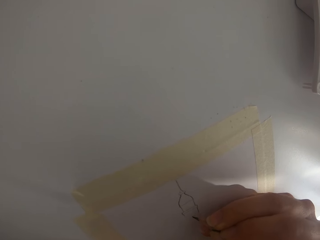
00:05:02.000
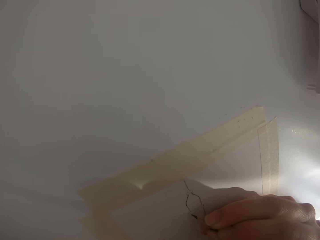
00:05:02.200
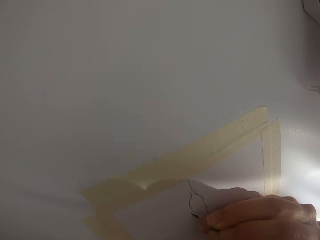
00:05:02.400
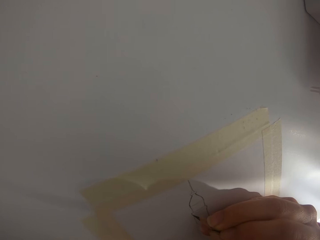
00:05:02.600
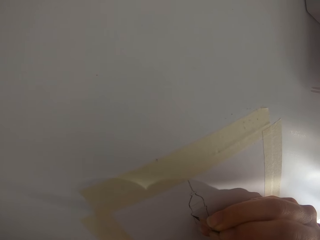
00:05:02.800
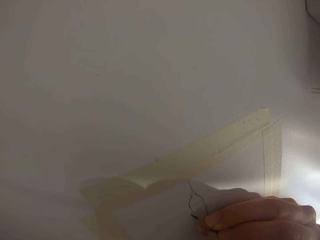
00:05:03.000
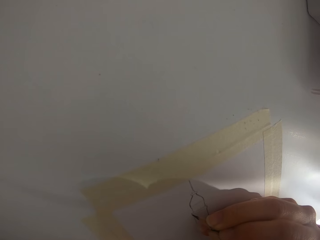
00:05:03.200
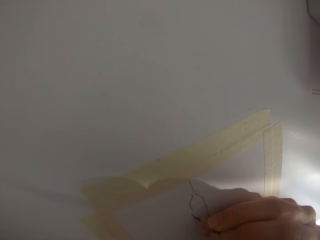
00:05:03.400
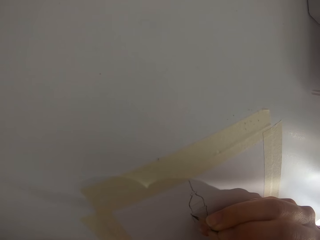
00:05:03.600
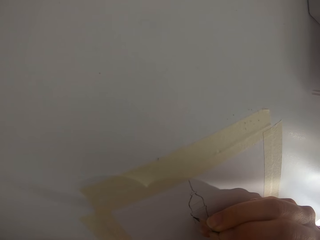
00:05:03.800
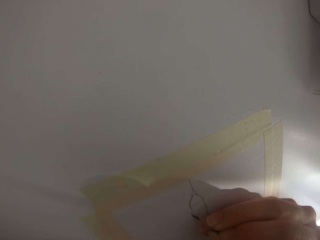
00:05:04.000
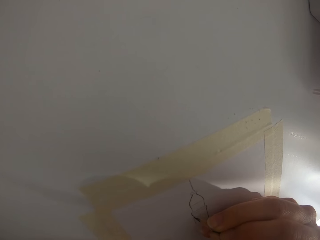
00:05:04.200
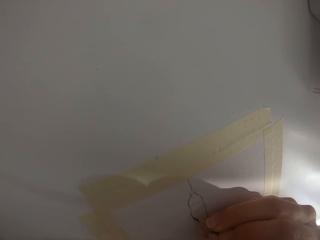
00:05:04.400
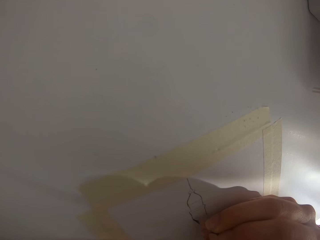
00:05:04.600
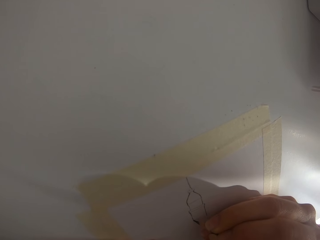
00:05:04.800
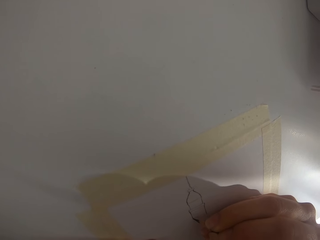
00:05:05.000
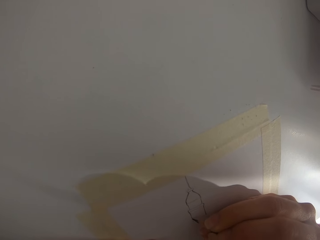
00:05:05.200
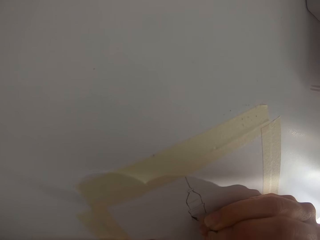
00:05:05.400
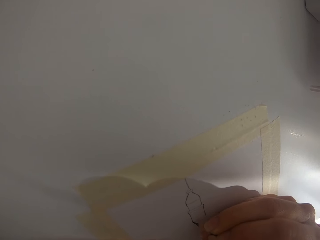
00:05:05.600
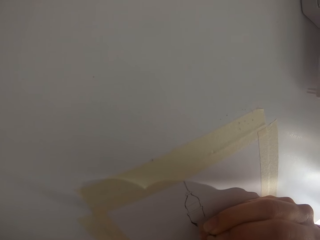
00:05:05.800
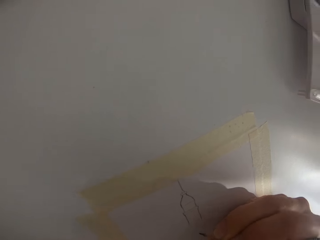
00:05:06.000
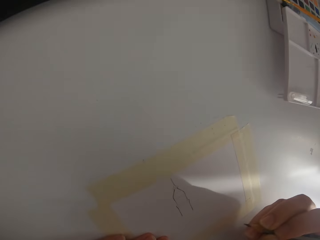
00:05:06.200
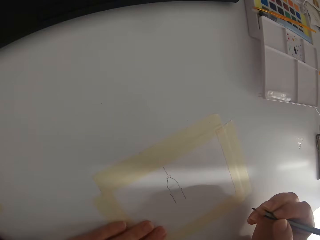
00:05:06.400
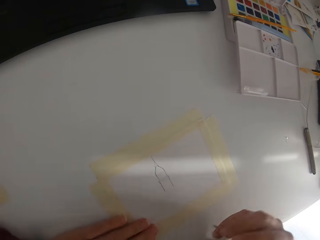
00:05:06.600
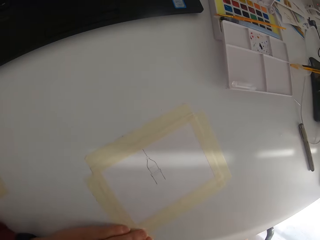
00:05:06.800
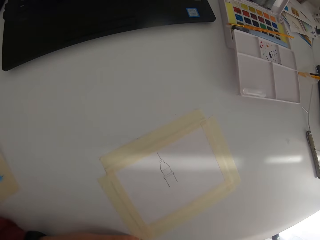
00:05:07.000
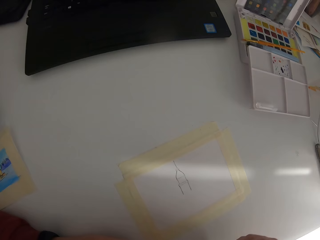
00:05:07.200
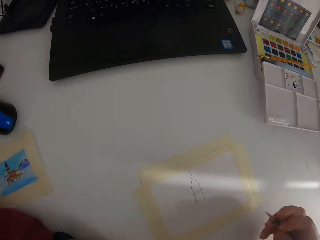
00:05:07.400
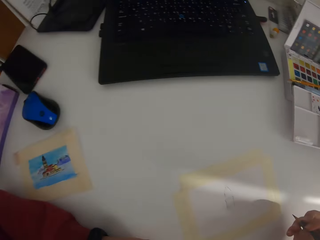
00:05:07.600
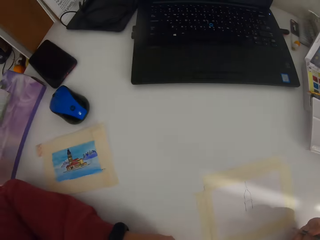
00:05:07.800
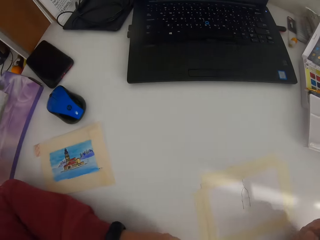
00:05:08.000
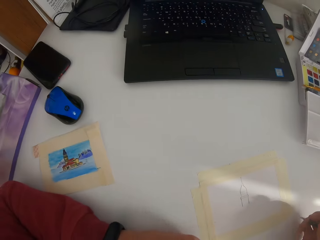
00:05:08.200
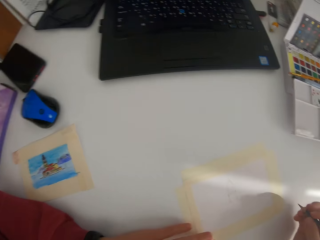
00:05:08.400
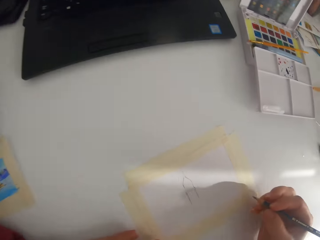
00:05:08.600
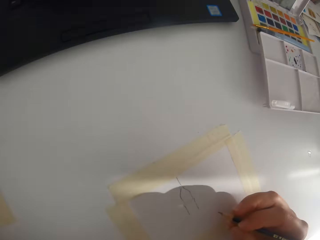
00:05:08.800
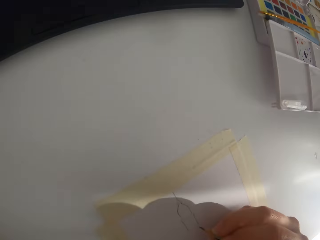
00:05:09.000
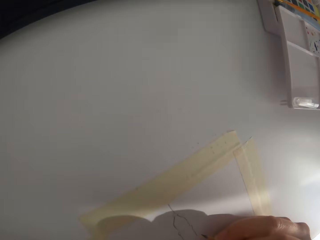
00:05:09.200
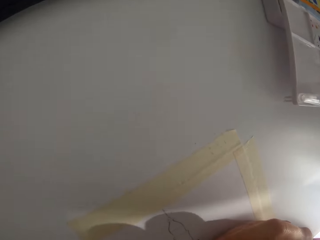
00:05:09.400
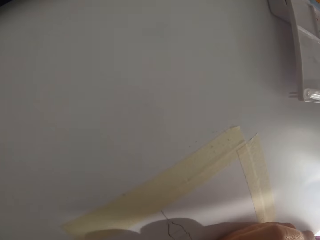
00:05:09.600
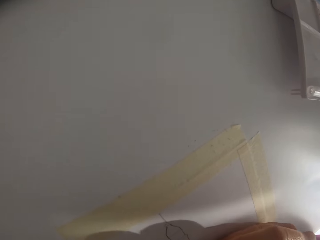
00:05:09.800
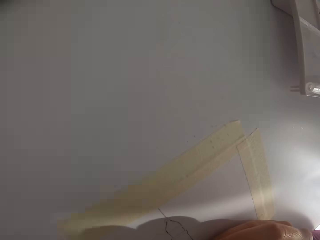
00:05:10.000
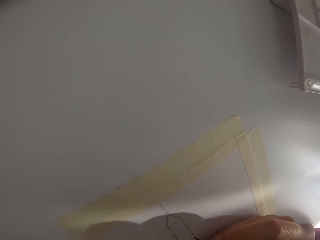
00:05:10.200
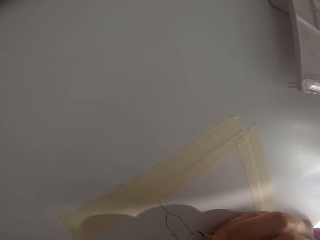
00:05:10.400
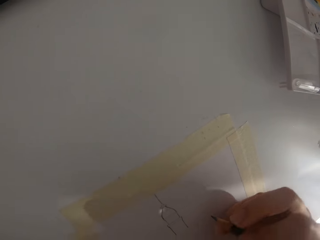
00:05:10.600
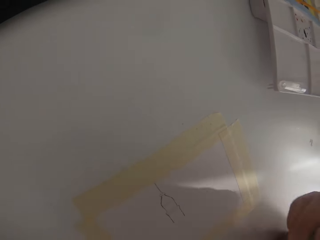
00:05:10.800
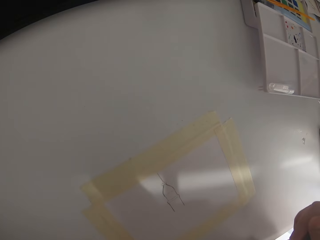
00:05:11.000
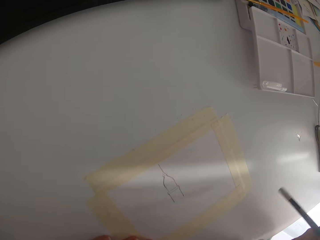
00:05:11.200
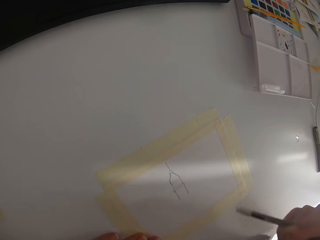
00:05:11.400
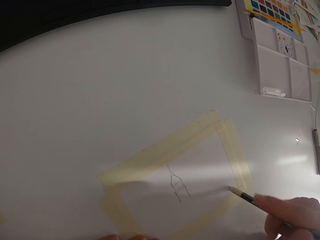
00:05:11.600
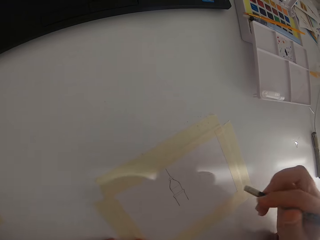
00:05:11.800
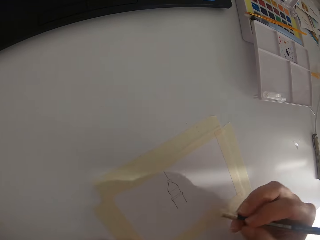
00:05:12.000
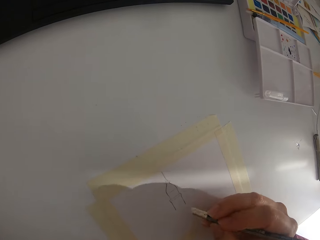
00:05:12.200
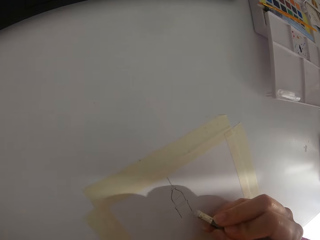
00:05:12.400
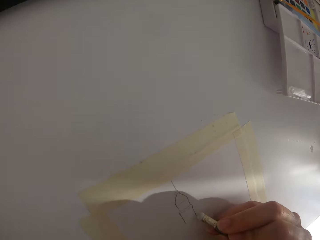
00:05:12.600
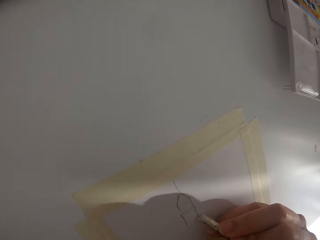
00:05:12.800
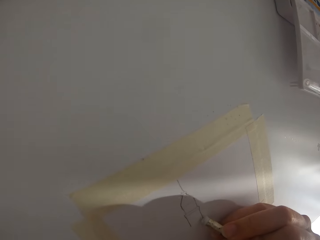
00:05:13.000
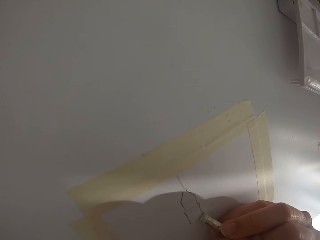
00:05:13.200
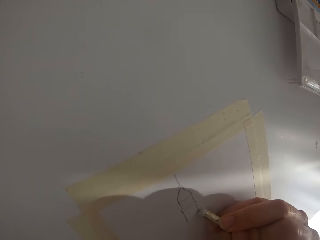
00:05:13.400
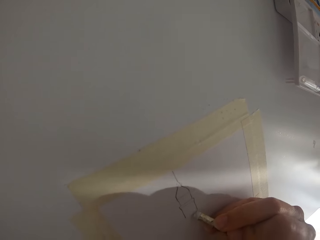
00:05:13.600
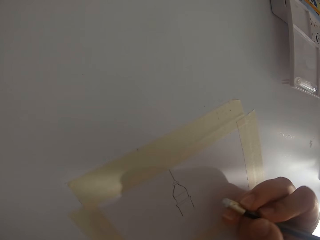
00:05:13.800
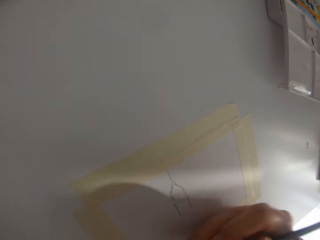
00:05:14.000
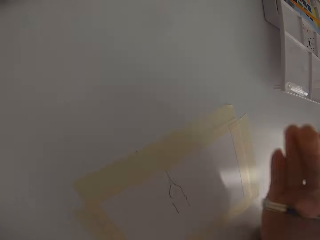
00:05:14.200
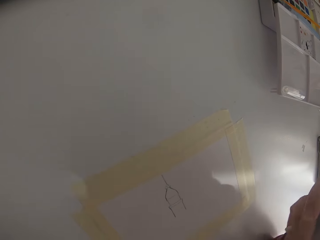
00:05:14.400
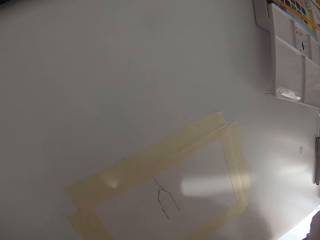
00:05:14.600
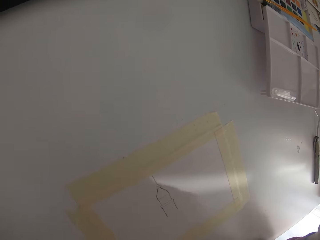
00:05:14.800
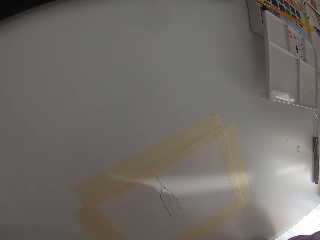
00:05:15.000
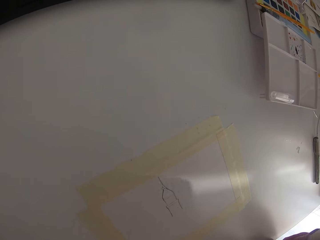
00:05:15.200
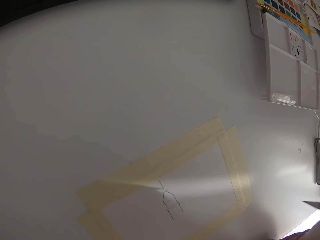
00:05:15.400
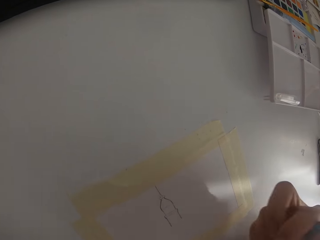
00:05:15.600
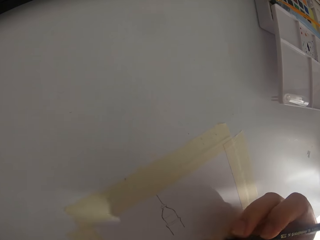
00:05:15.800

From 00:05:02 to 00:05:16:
The camera wearer draws on the paper. They draw on the paper again. They check the portrait. They draw on the paper with a pencil. They draw on the paper again. They erase the drawing. They draw on the paper.

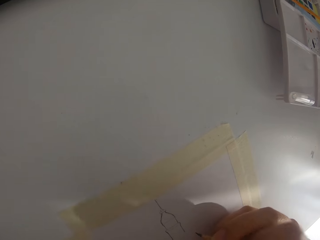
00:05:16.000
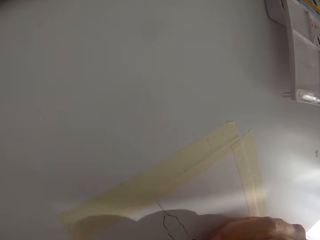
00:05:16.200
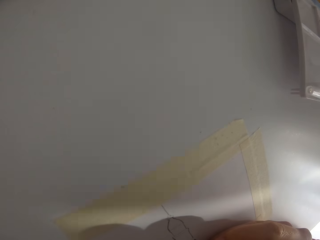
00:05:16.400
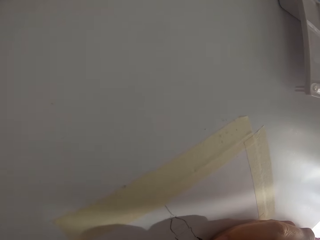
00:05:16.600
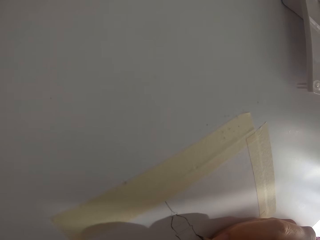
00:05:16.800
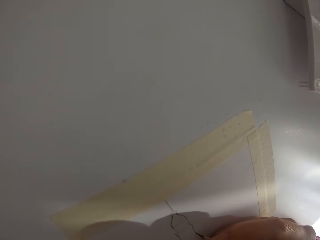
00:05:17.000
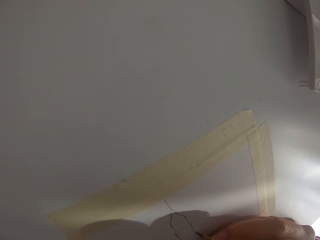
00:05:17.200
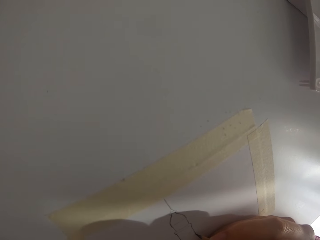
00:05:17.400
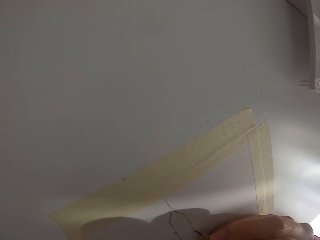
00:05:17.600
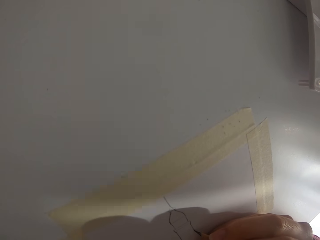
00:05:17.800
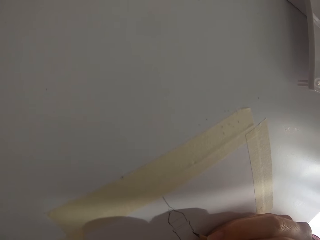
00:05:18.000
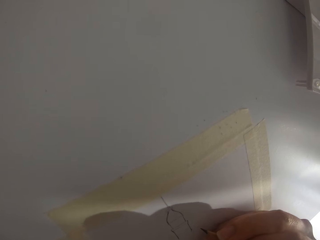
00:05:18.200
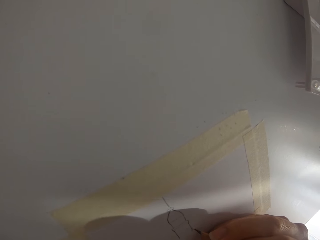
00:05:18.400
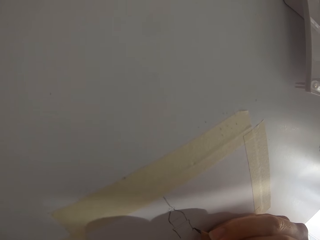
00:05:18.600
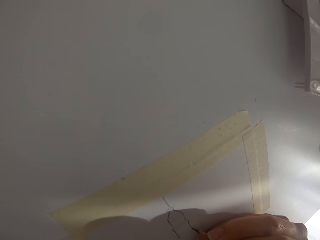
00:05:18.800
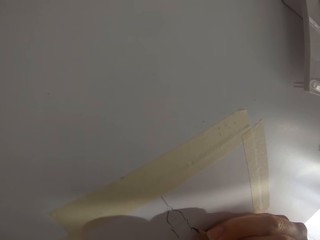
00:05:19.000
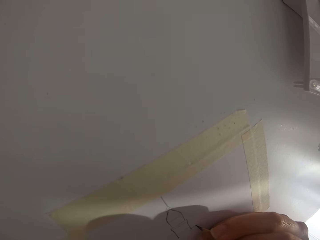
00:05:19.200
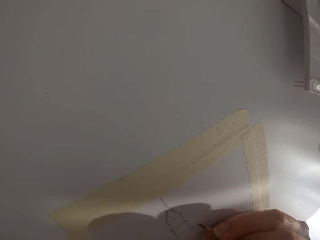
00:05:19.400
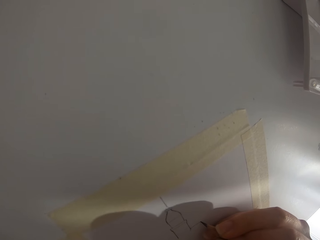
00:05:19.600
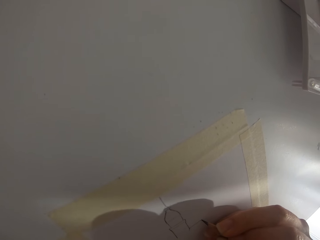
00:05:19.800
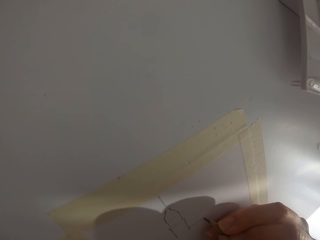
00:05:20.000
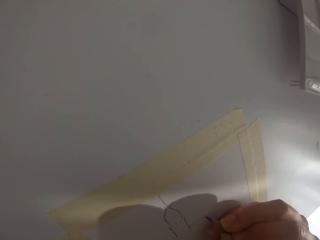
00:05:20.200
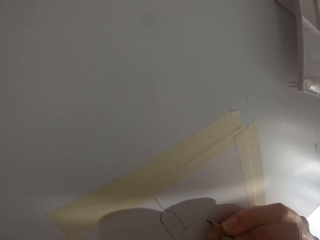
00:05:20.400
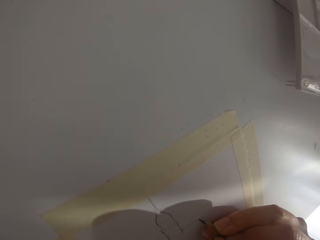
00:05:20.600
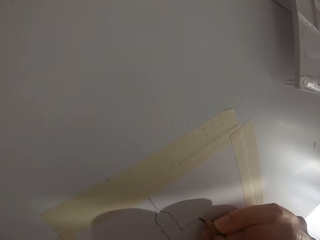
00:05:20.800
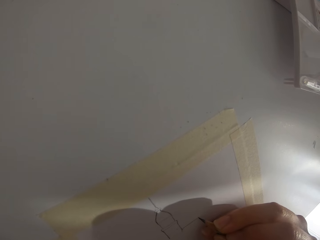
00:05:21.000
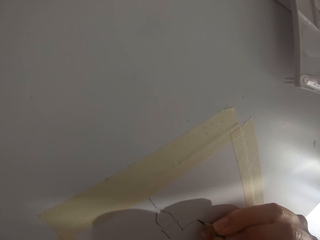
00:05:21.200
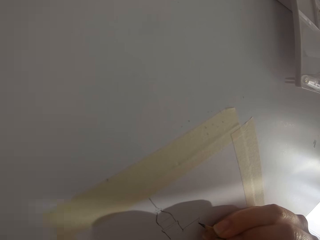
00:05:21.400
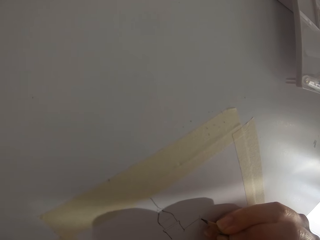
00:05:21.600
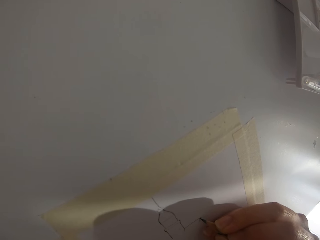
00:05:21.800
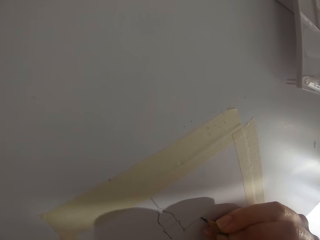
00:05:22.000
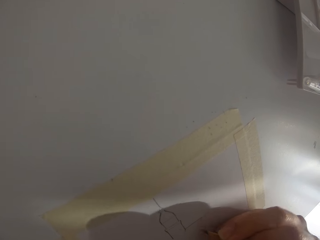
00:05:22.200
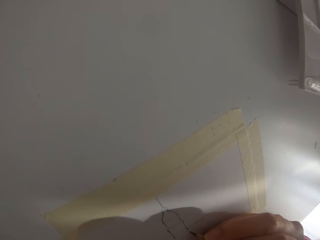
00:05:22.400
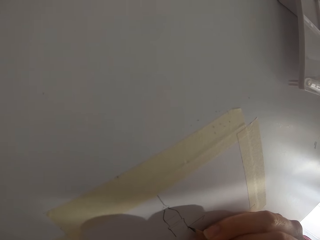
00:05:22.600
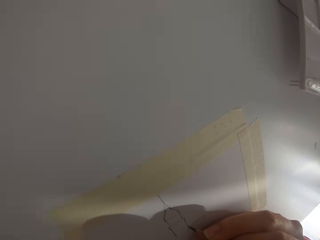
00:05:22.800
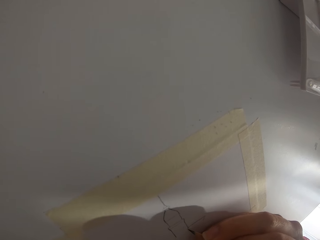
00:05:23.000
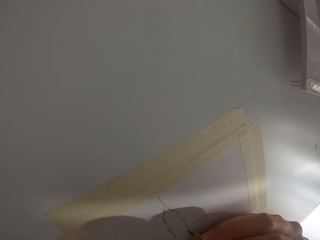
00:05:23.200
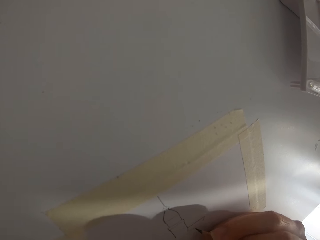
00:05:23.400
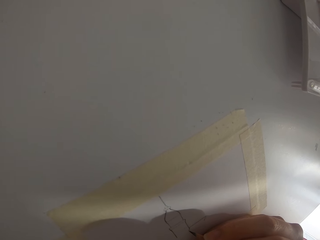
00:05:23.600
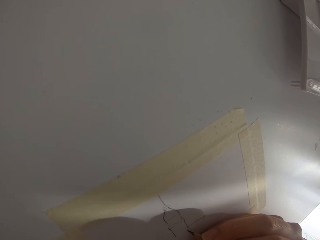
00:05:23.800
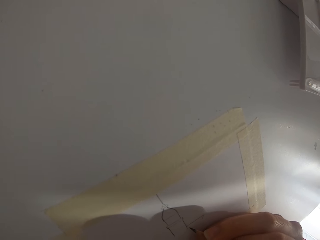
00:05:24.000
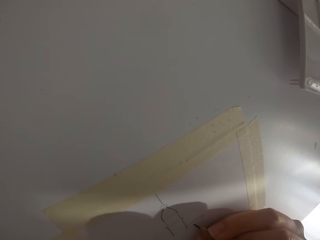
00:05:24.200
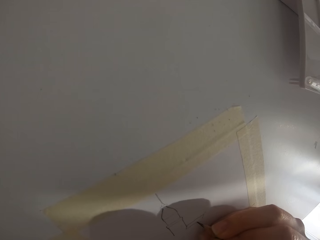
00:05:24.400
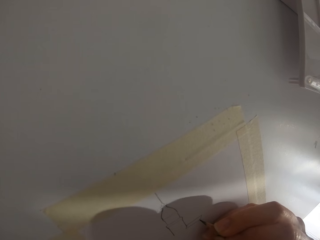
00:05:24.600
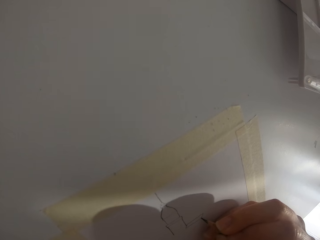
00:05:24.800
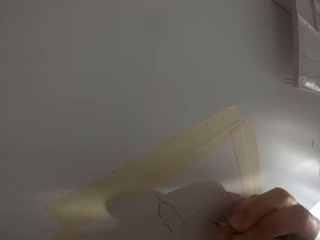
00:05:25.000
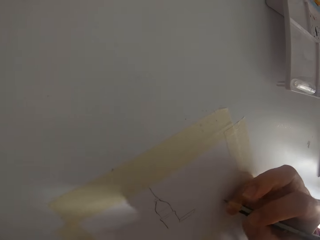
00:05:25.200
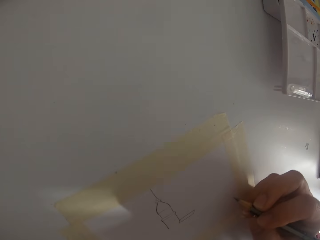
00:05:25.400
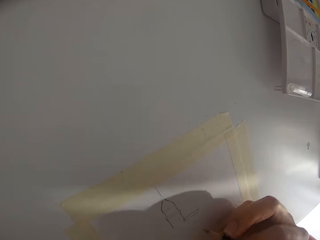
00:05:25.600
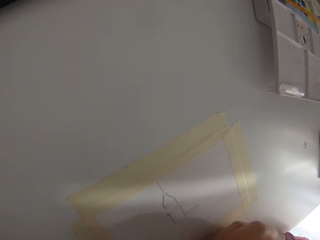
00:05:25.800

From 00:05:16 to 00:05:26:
The camera wearer draws with a pencil. They draw on the paper.
